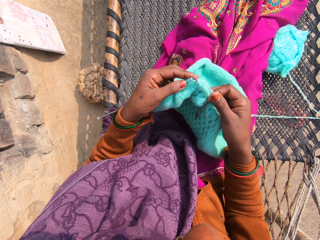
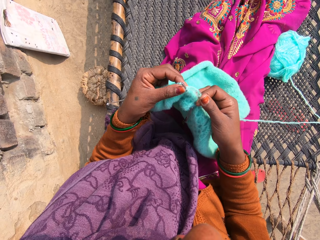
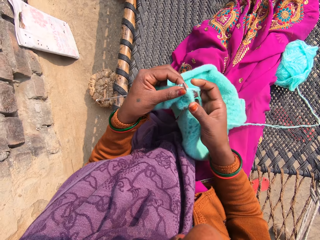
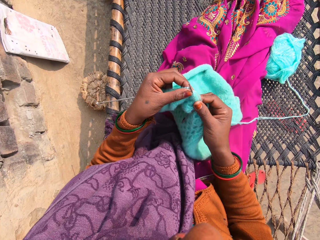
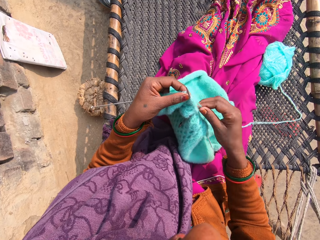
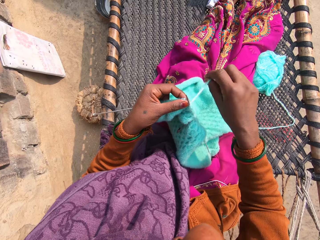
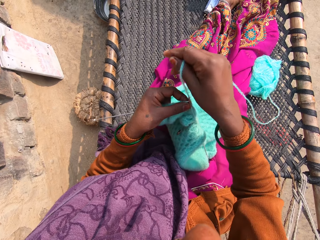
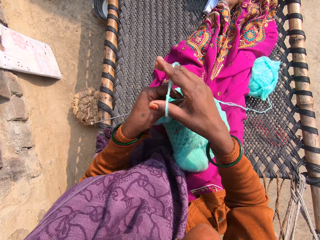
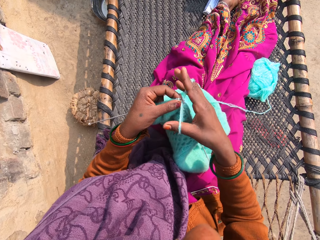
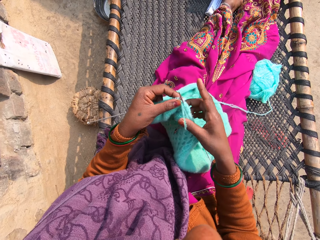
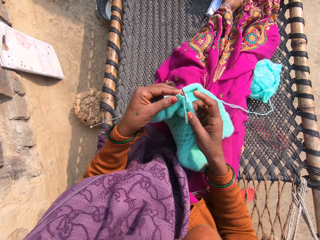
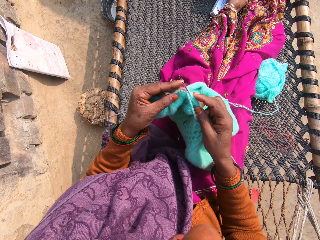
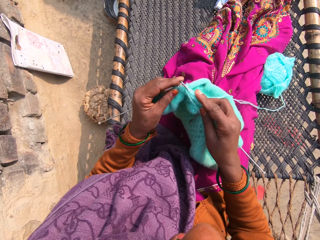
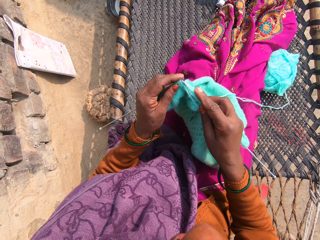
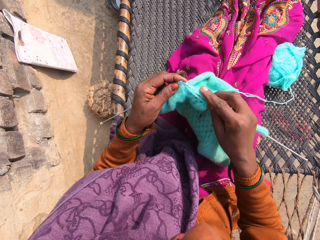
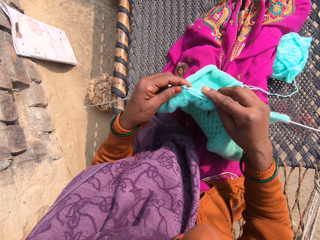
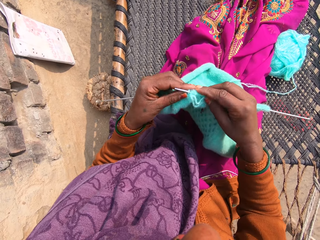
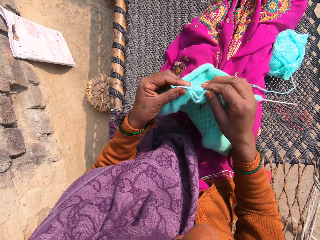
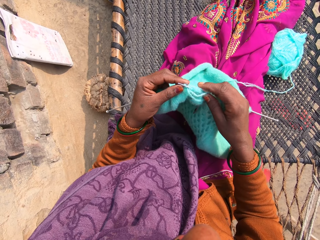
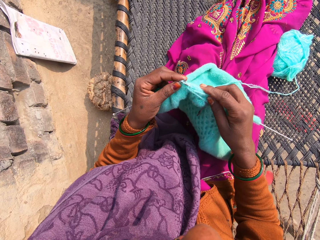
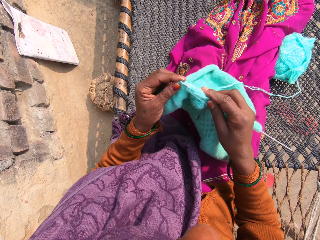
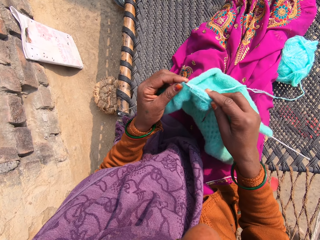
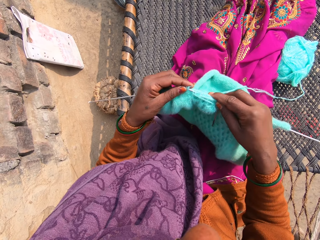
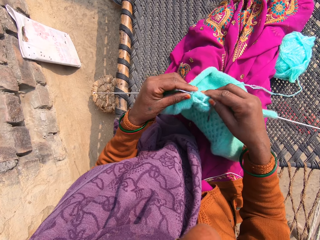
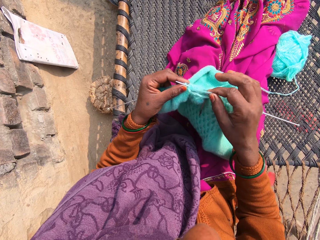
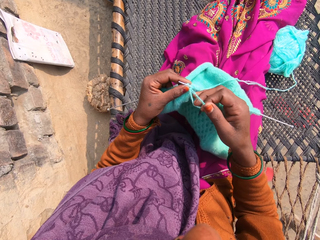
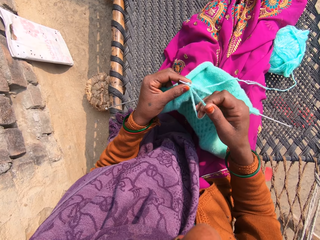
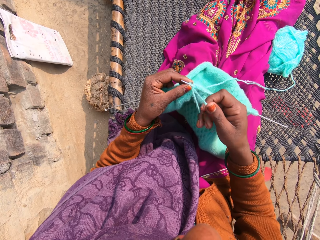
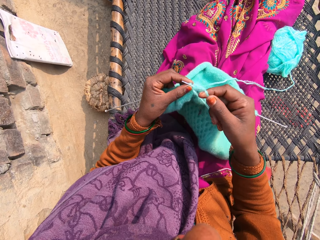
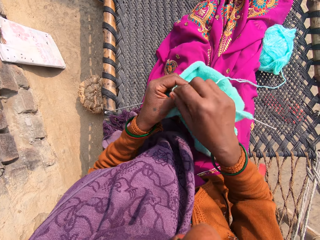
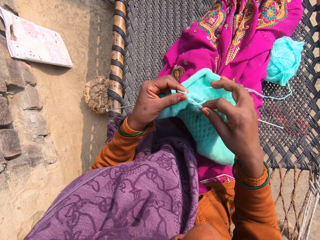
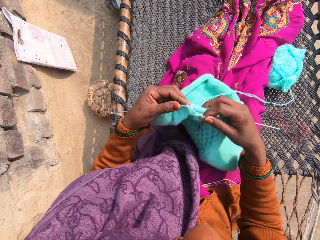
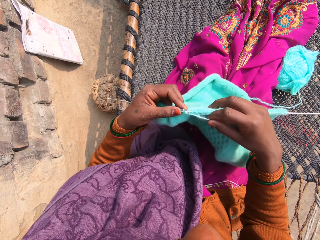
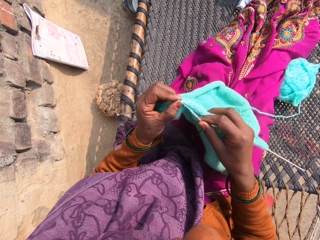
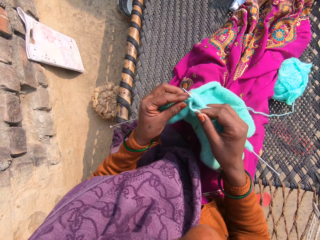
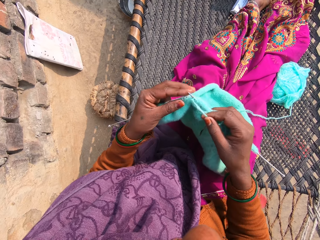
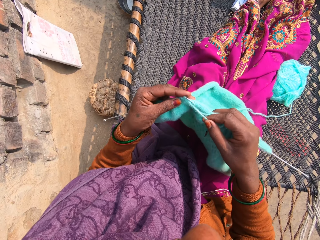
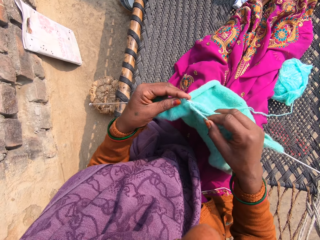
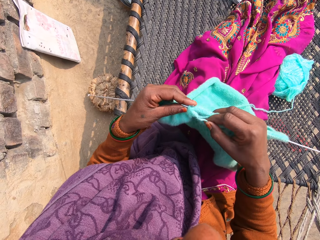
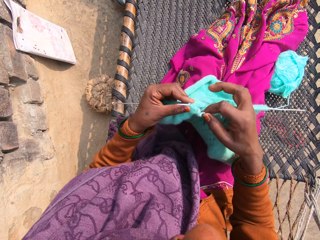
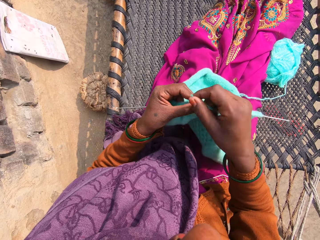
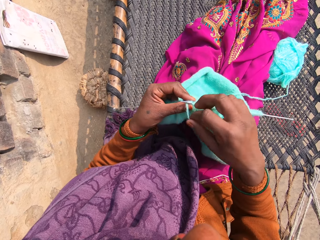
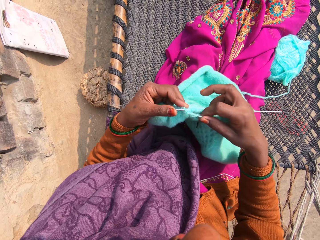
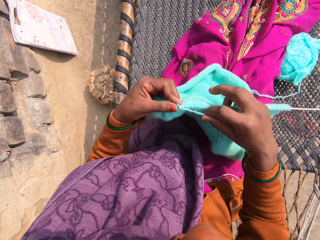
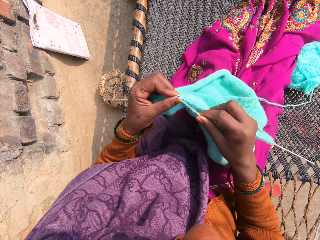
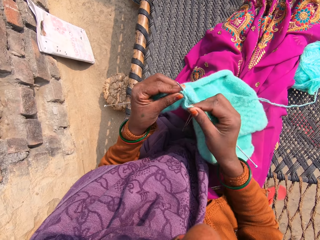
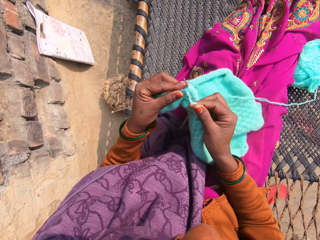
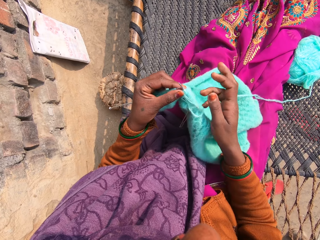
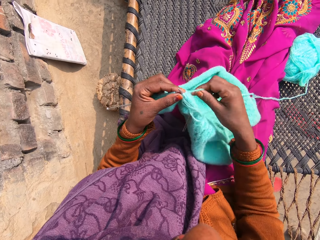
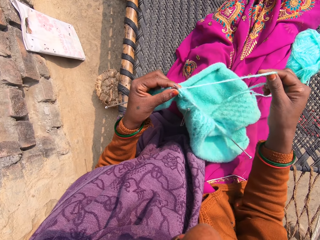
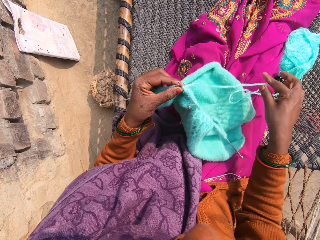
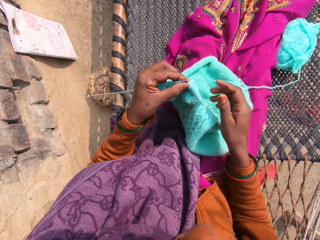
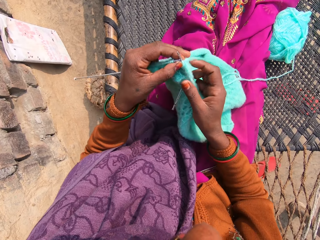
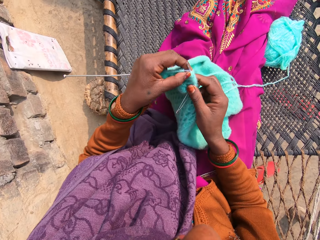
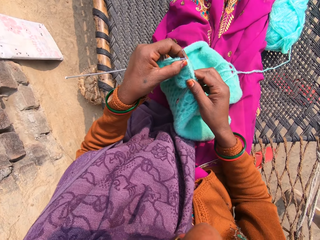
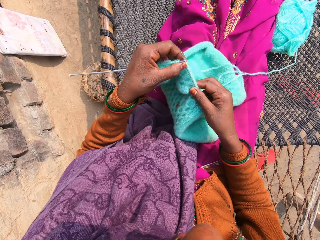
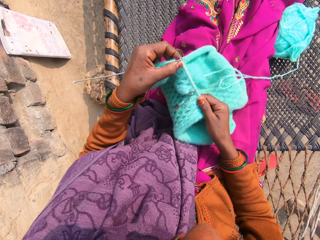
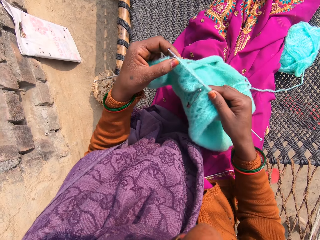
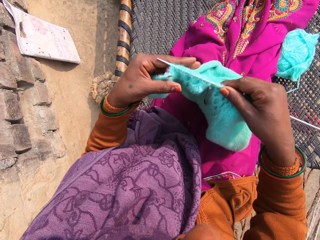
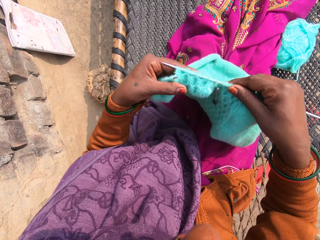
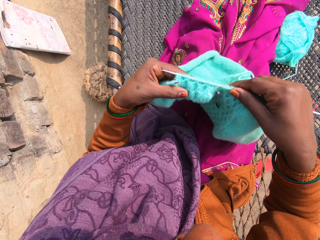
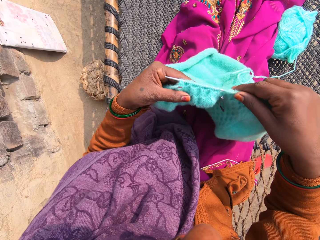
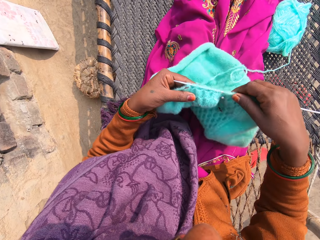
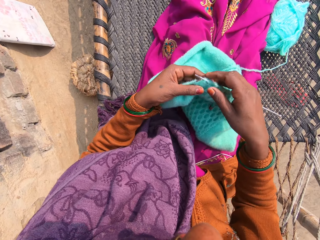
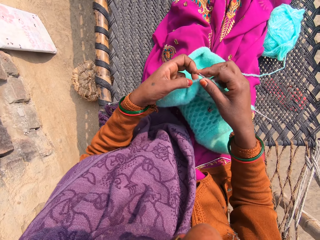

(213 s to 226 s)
The camera wearer screams aloud. They call out a person. They talk aloud. They crochet the sweater with the crochets in the right and the left hand.

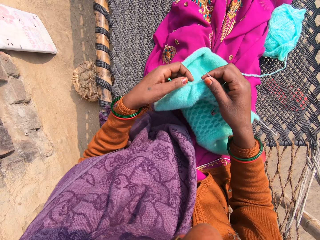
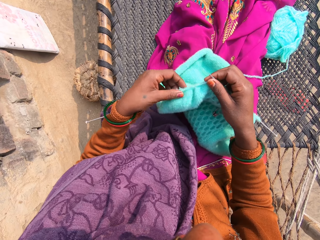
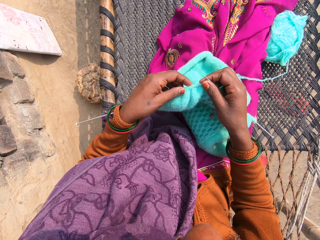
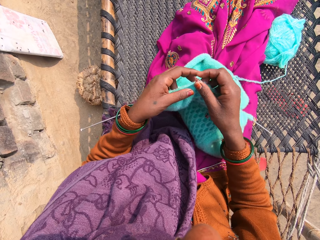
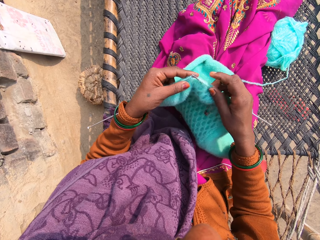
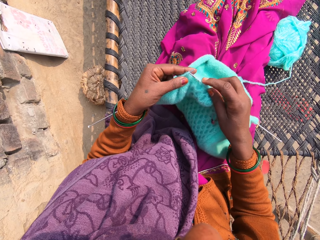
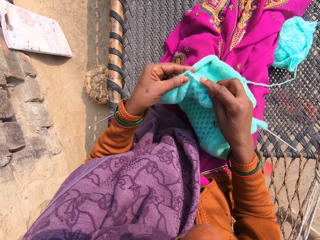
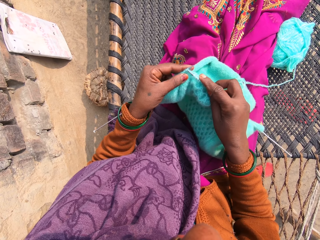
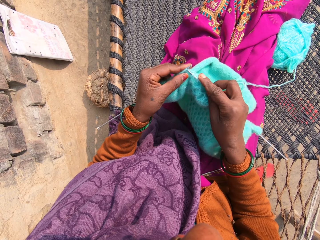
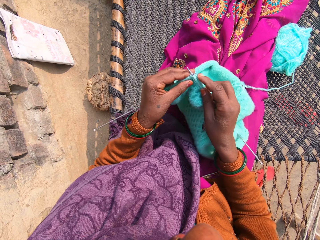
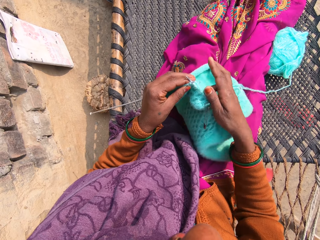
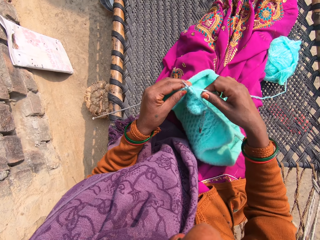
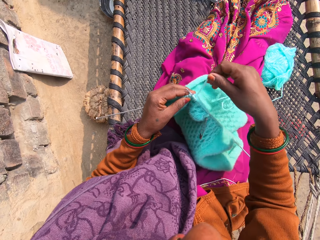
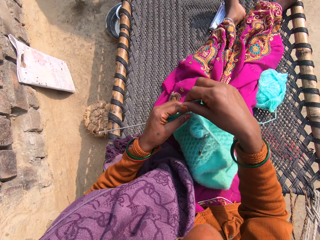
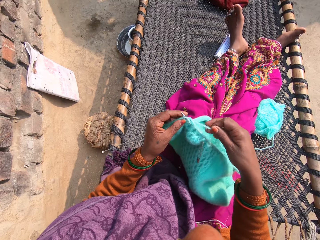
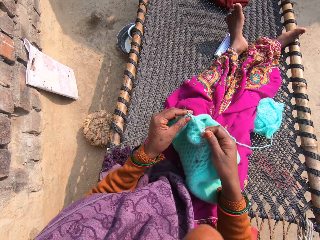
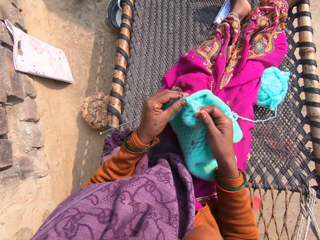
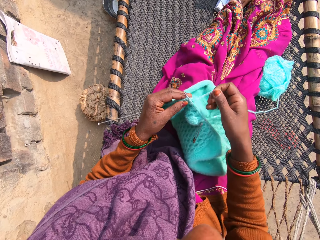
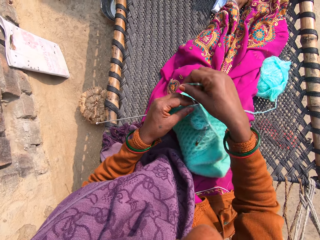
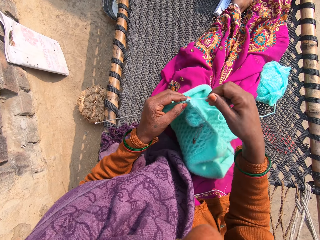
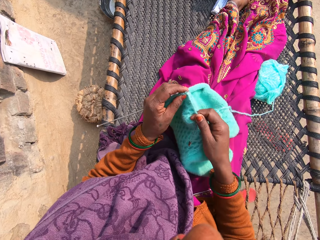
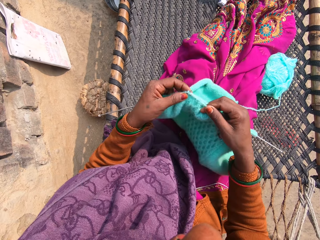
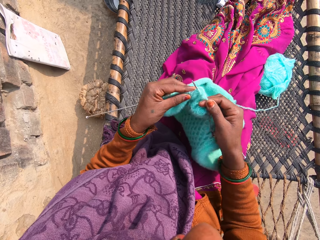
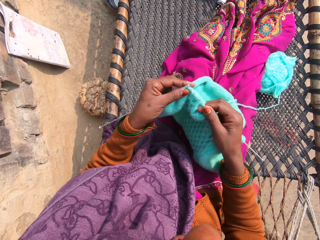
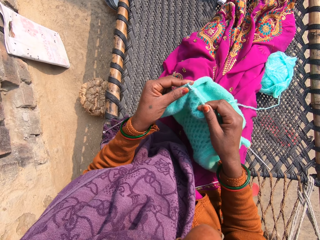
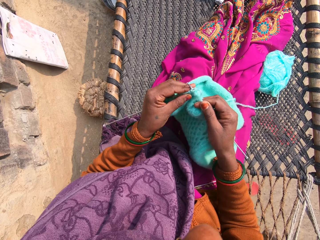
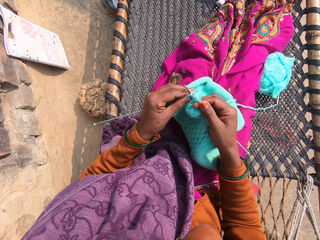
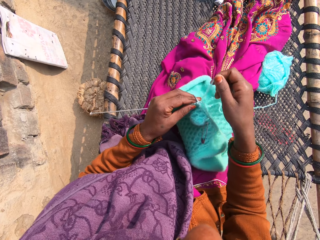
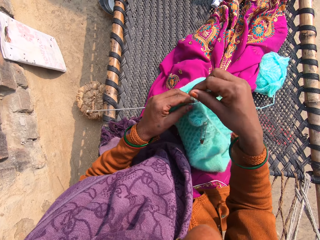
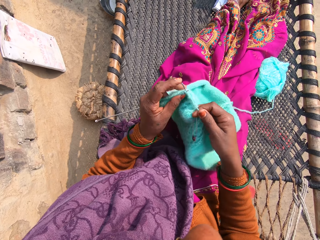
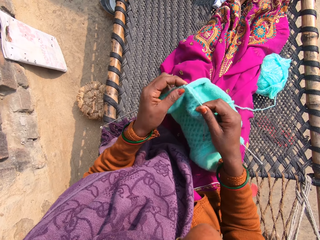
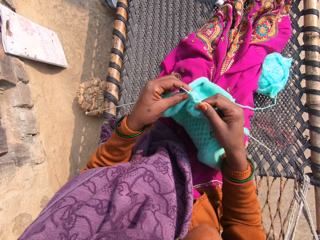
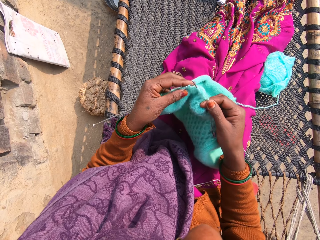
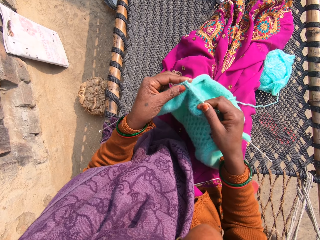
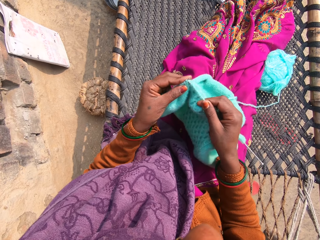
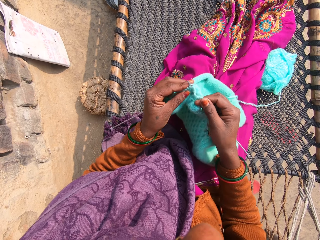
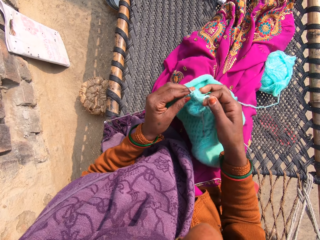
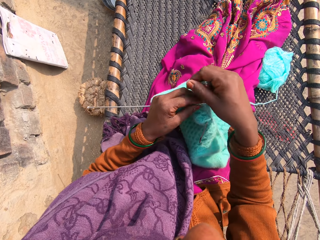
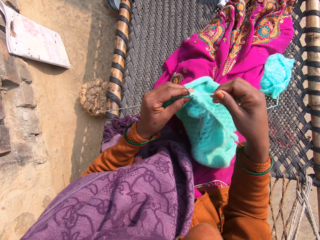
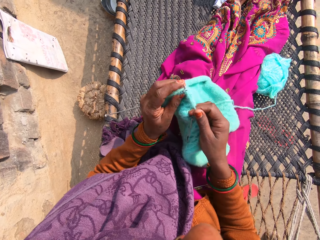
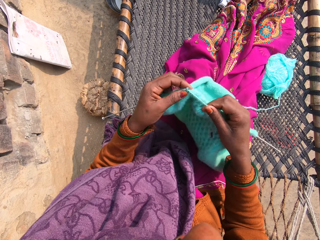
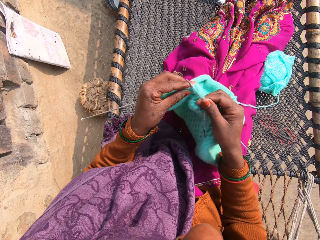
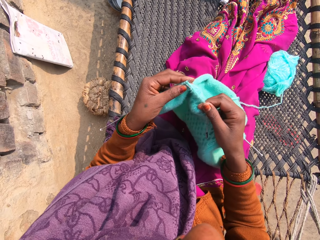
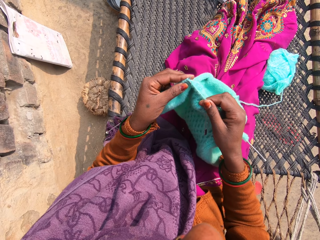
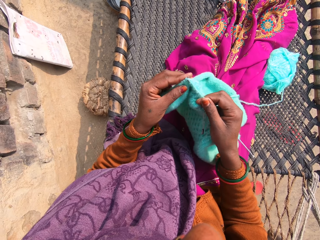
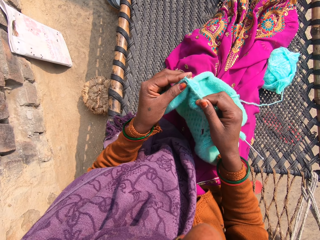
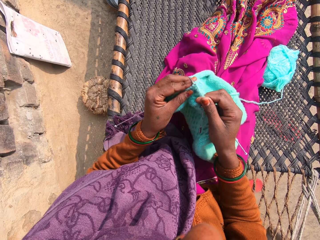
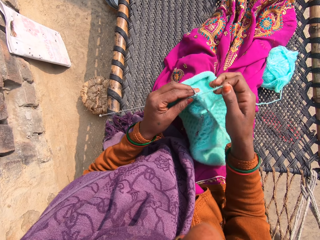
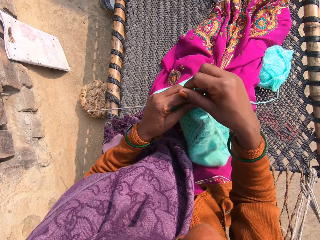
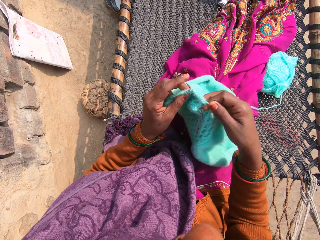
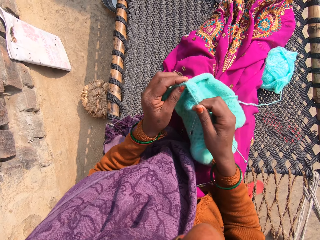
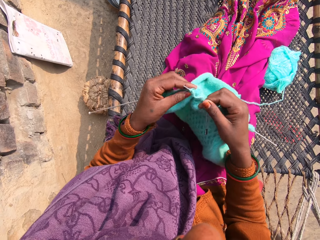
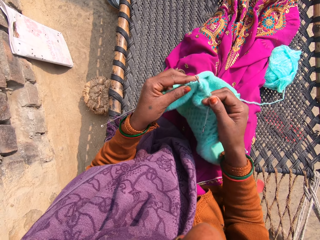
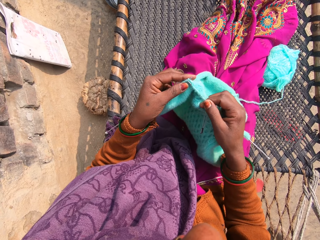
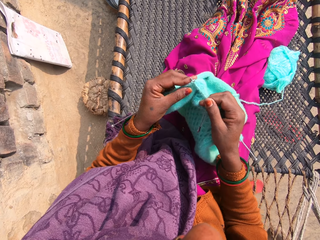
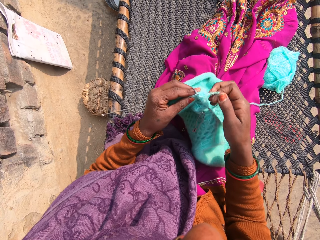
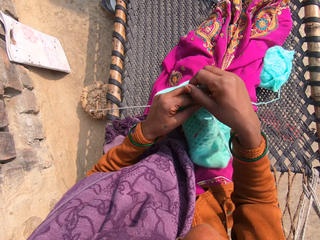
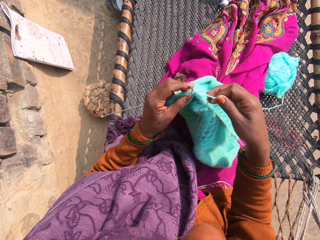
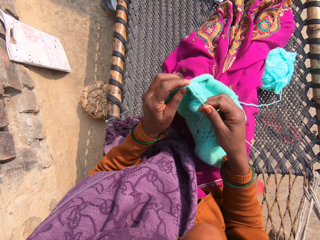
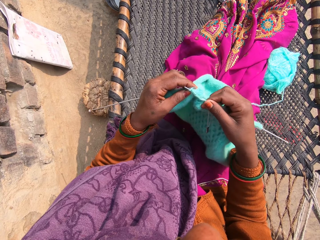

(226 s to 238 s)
The camera wearer screams aloud. They wrap the thread round the right hand crochet. They crochet the sweater with the crochets in the right and the left hand.
